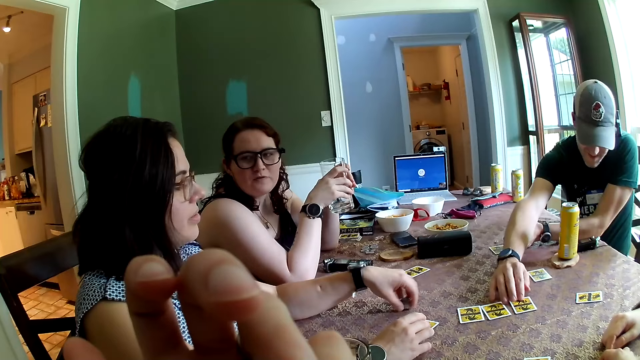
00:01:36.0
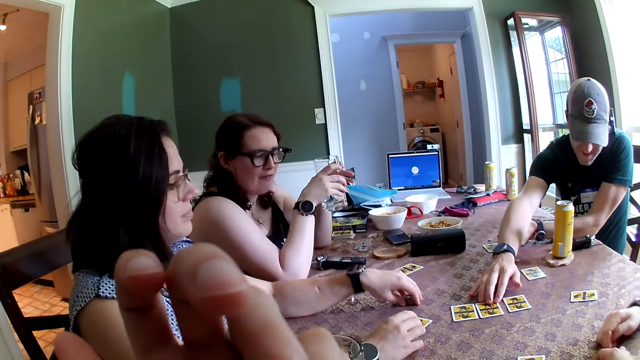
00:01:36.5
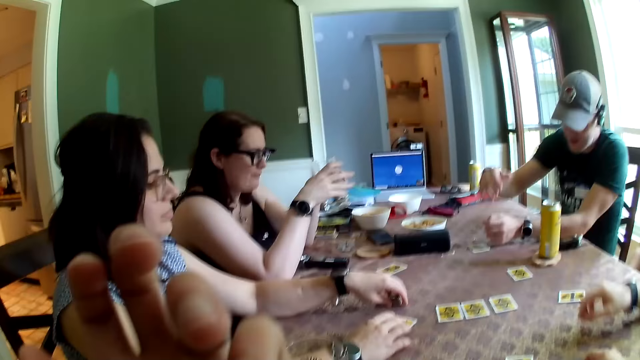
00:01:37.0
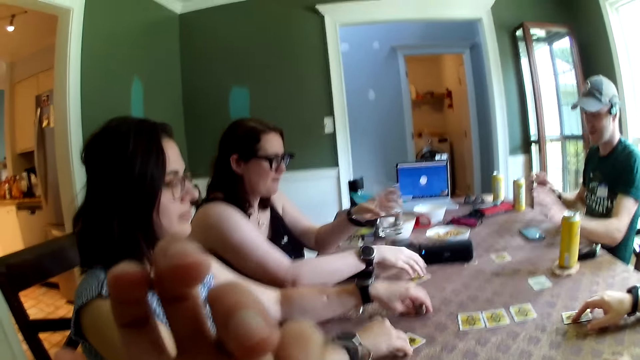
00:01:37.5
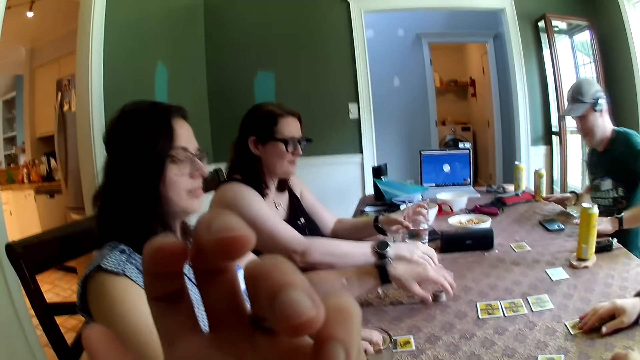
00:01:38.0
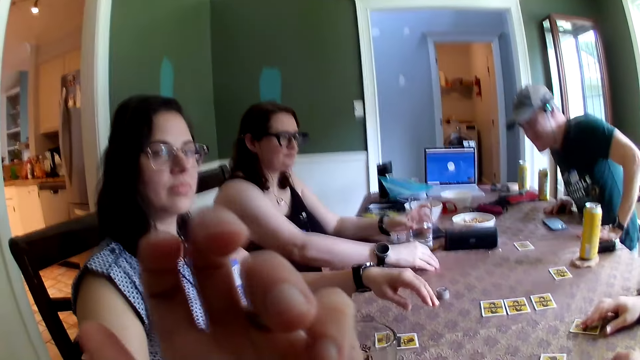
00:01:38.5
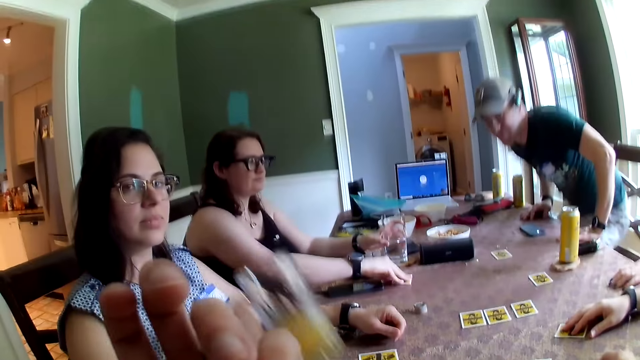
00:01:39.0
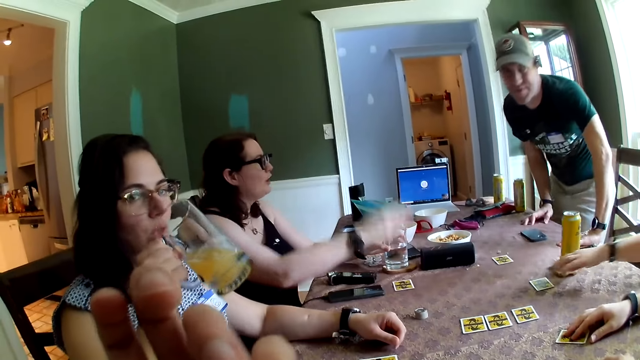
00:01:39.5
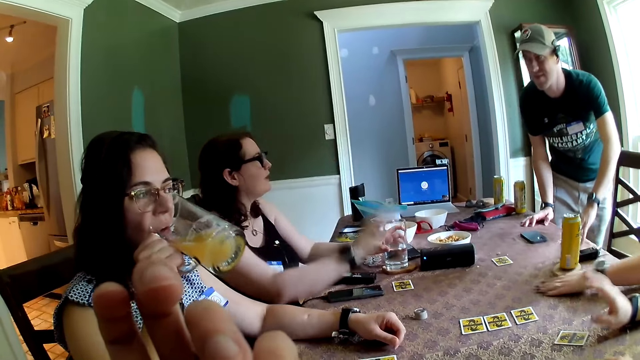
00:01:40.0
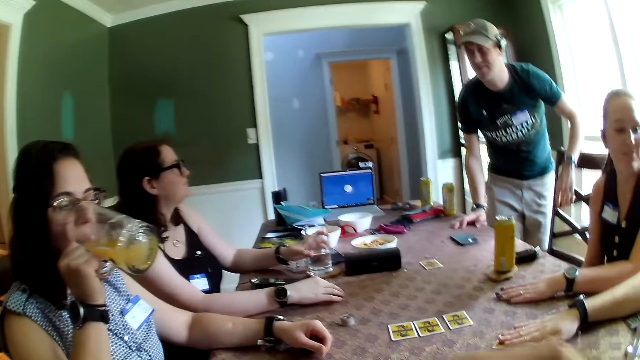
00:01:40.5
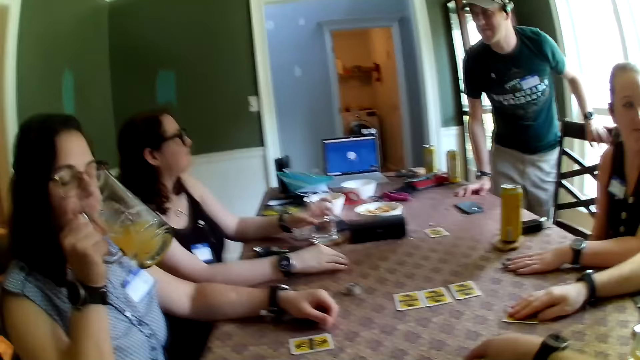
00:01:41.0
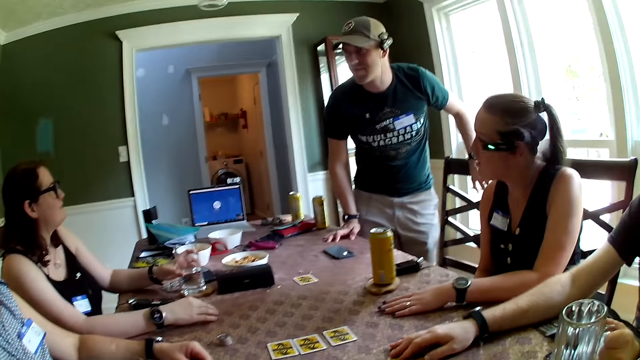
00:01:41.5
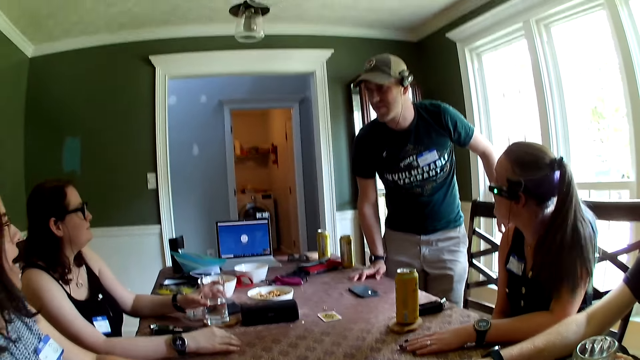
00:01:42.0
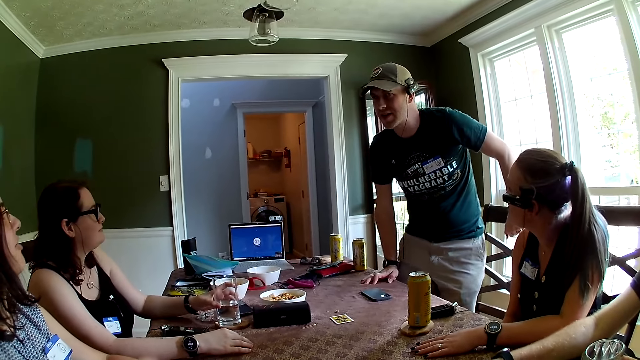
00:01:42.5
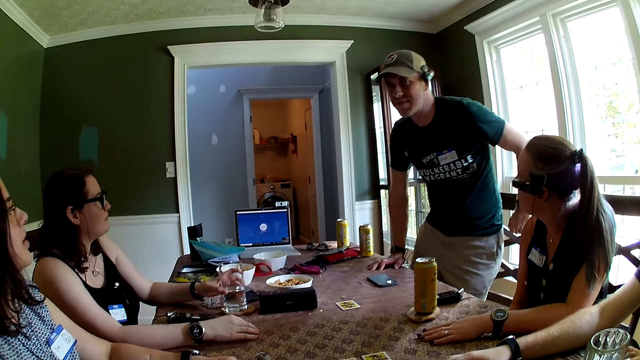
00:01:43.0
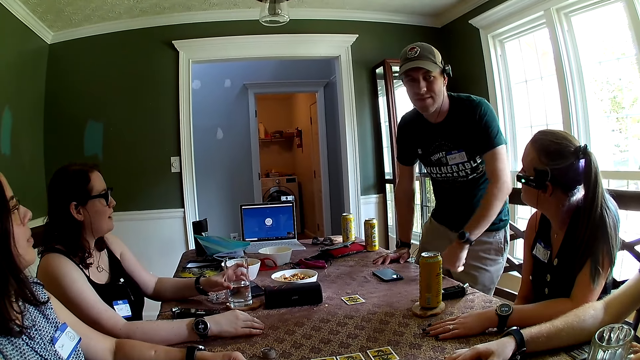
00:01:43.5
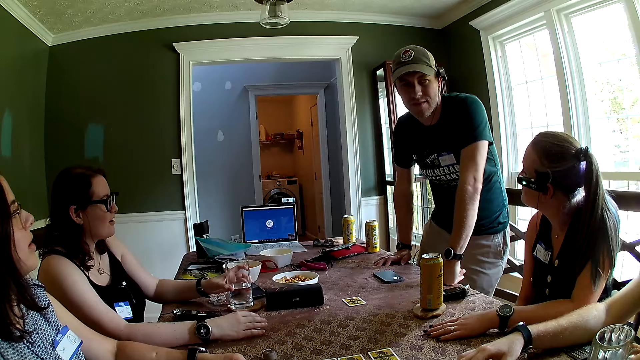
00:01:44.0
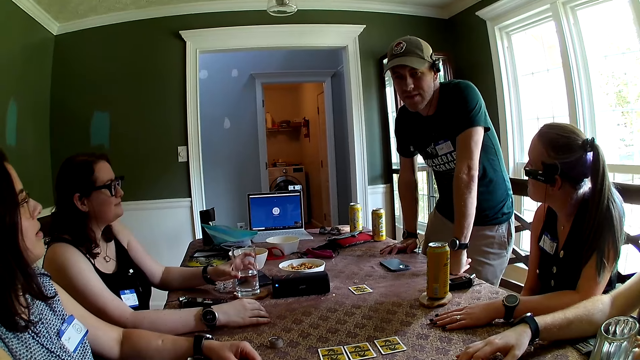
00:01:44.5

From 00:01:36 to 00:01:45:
A woman drops the game pieces on the table with her left hand, moves coins on the table, and moves a card on the table with her right hand. A man moves the card on the table with his right hand. Another woman touches a card on the table with her right hand. The second woman drops the cup on the drink coaster with her left hand. Another man stands. The first woman drinks from a cup or glass of juice on the table with her right hand and picks up the glass of juice on the table. The second woman converses with the second man. A third woman moves a card on the table with her left hand. The second woman places her right hand on the table. The first woman drops the cup on the table with her right hand and converses with the second man. The second man places his left hand on the table.

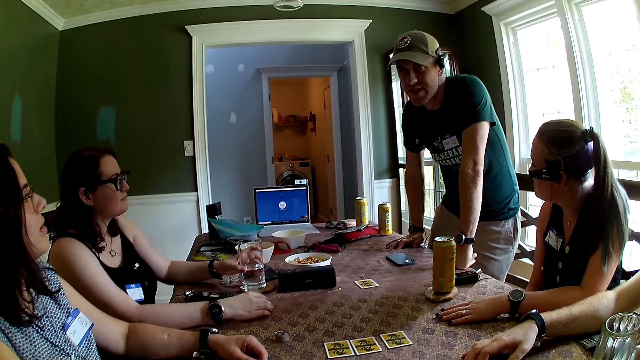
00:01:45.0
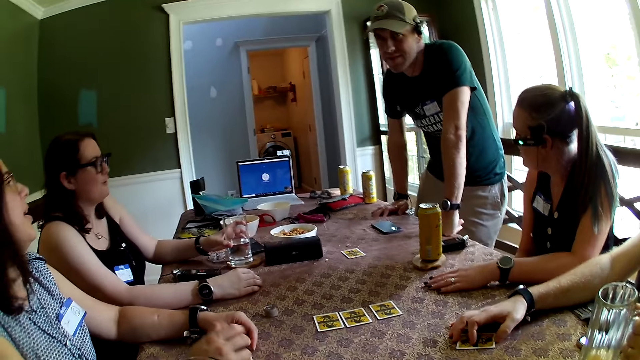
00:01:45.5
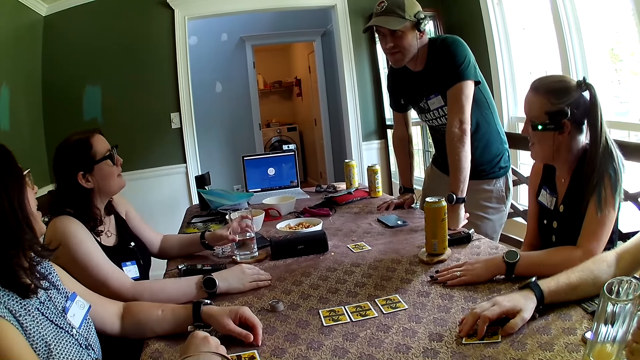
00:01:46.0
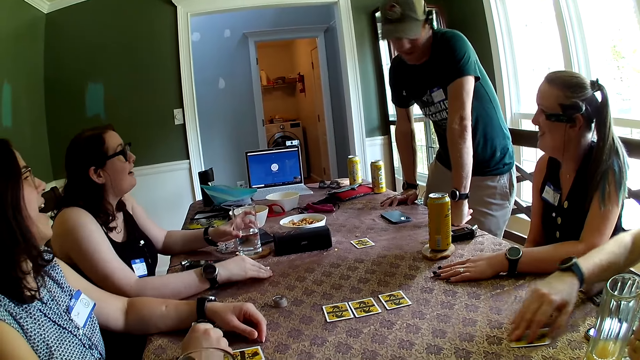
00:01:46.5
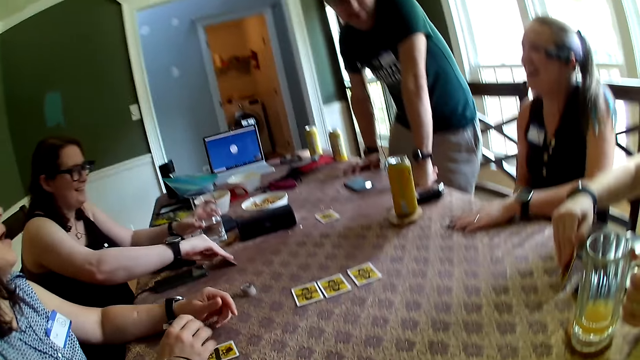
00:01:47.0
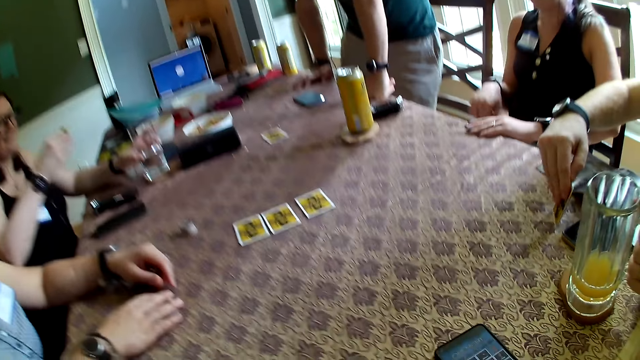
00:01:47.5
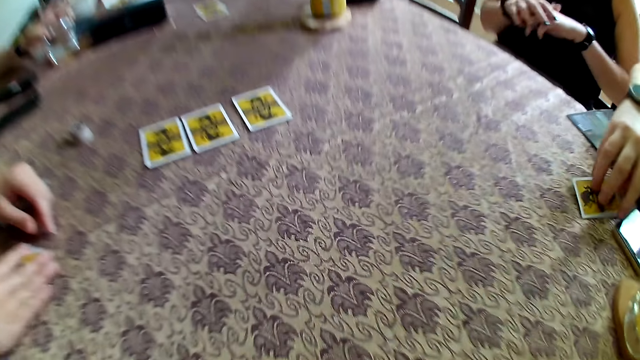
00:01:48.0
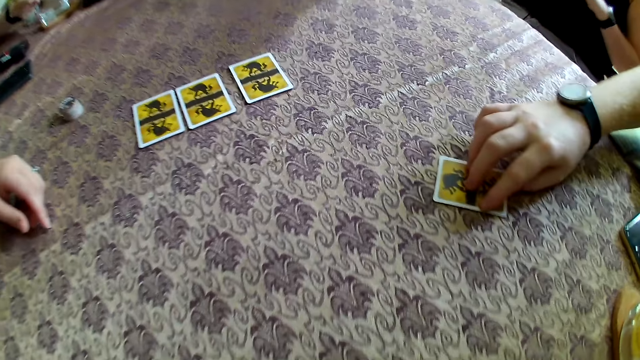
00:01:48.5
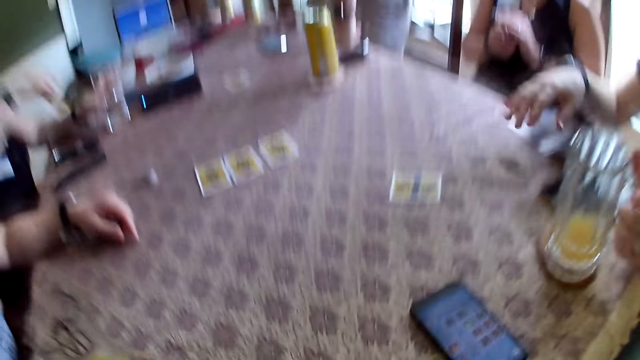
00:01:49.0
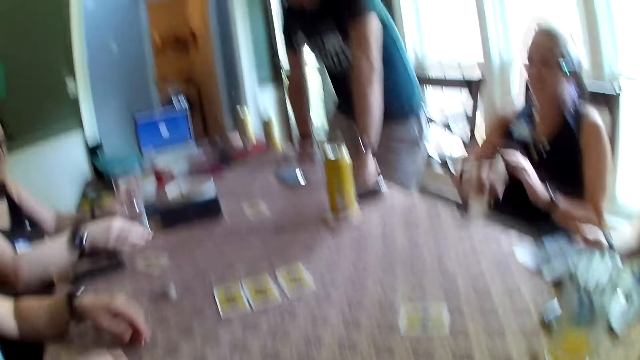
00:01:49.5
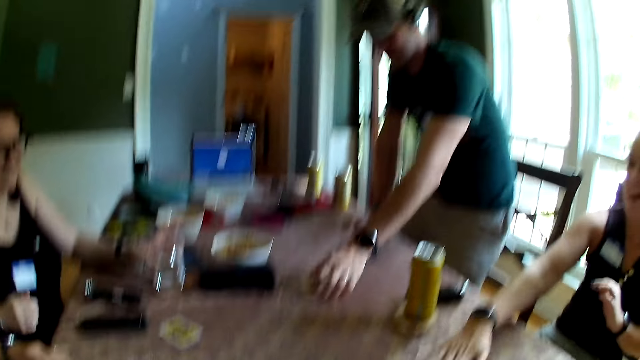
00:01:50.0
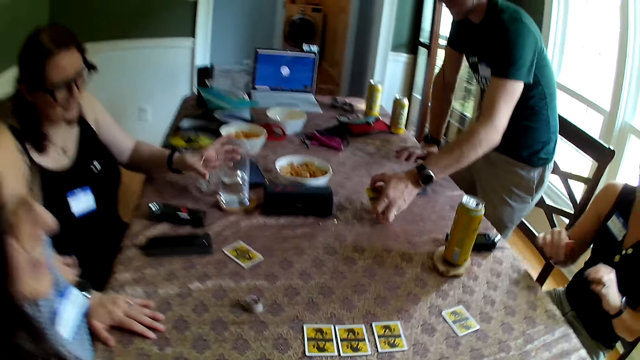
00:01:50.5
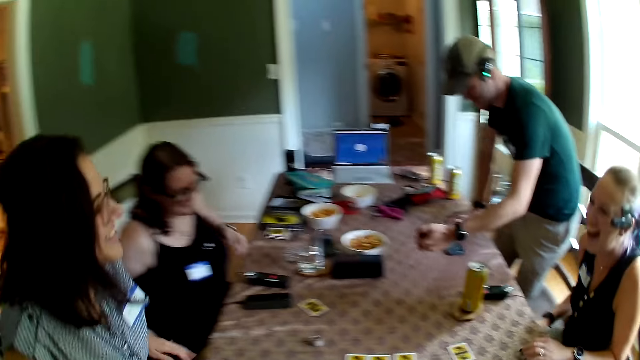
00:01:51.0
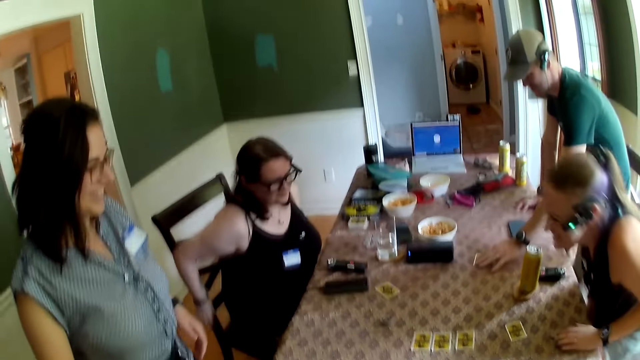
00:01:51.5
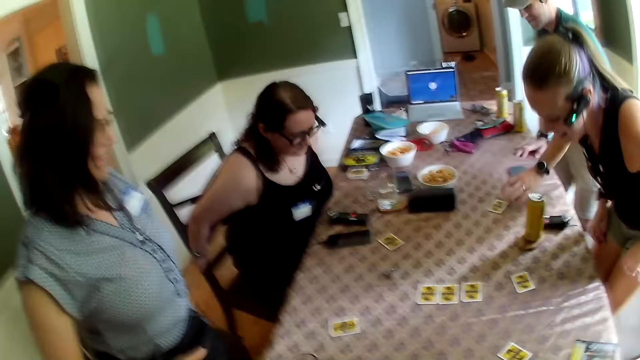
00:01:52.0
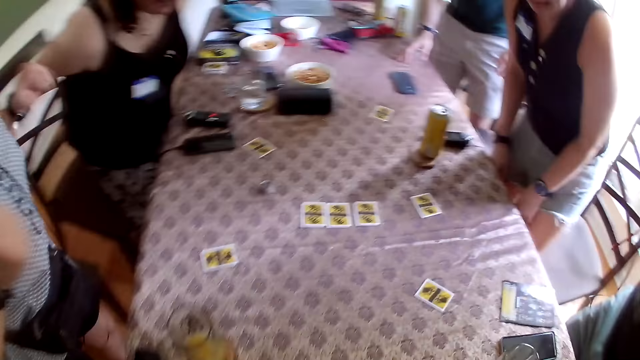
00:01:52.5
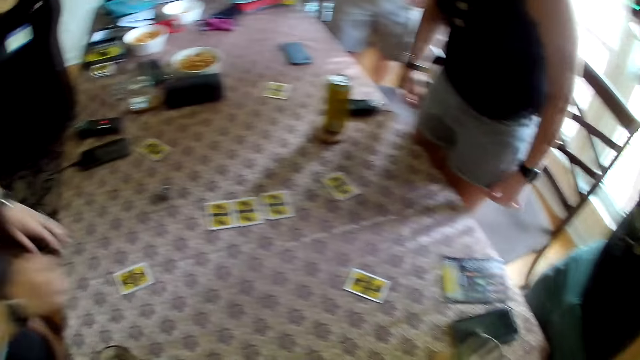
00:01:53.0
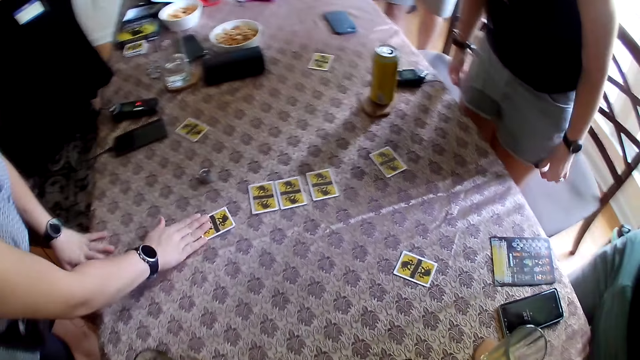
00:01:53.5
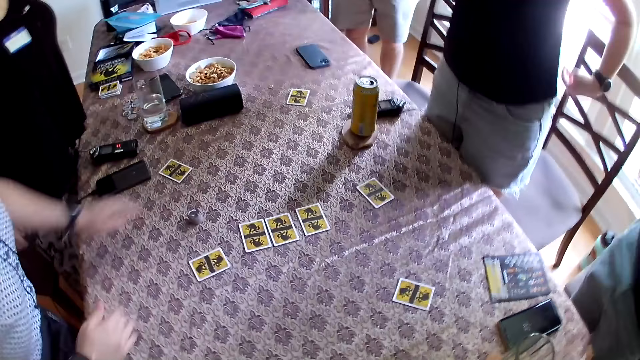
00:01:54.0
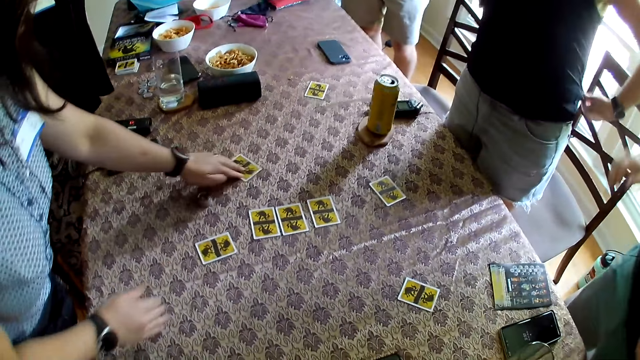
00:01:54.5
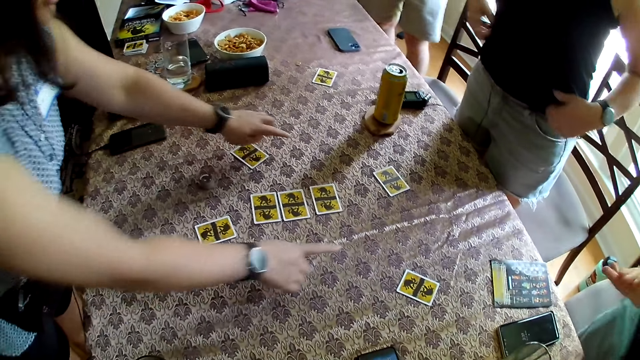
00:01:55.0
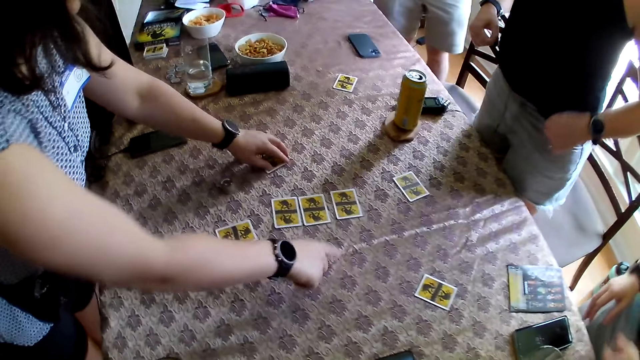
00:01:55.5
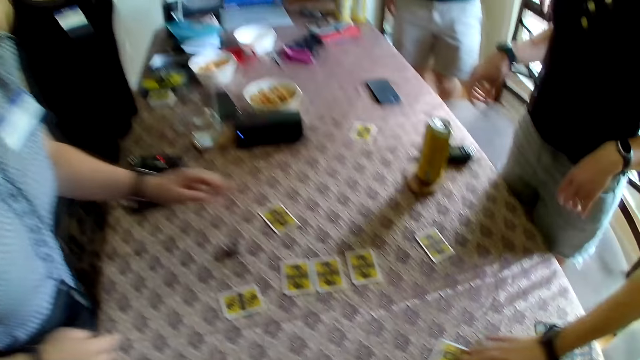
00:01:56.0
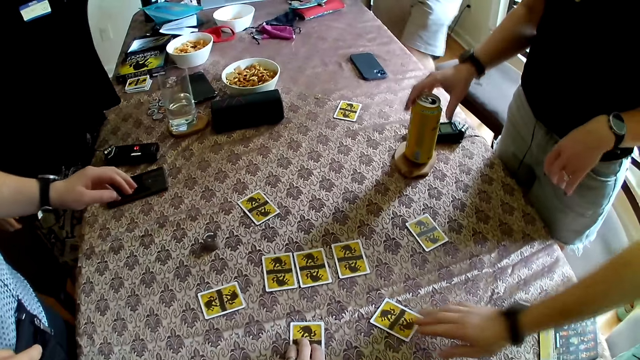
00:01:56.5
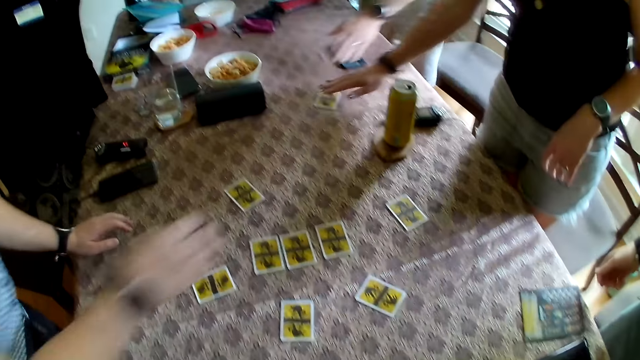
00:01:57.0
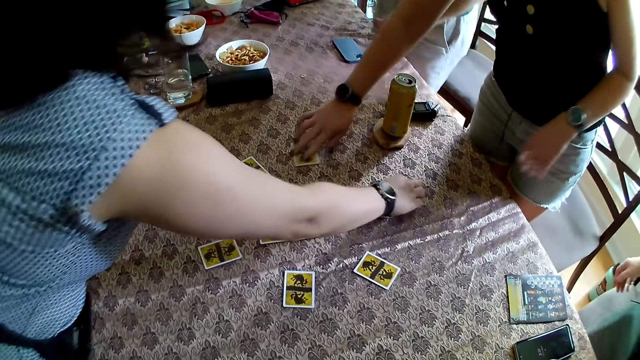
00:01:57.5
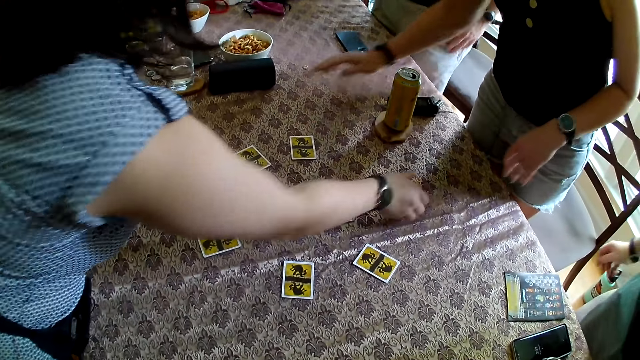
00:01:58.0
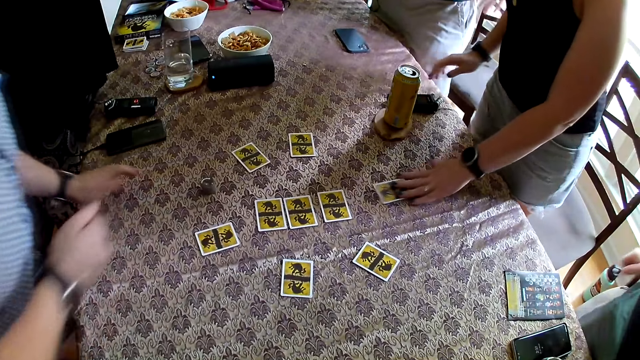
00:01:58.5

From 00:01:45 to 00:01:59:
A man converses with a woman. Another man moves the card on the table with his right hand. A person converses with the first man. Another woman picks up the card on the table with her right hand. A third woman picks up a card on the table. The first woman moves the card on the table with her right hand. The second woman drops the card on the table with her right hand. The second man picks up a game manual on the table with his right hand. The third woman drops the card on the table with her right hand. The first woman places her left hand on the table. The first man picks up the card on the table with his left hand. The first woman stands. The camera wearer converses with the group of people at the table. The third woman places her left hand on the table and stands. The second woman stands. The third woman adjusts her shorts with her hands. The first woman moves the card on the table with her right hand and moves the card on the table with her left hand. The third woman straightens a shirt. The second man moves the card on the table with his right hand. The camera wearer moves the card on the table with his right hand. The second woman drags a card on the table. The third woman moves the card on the table with her right hand. The first woman adjusts the card on the table with her right hand. The third woman moves the card on the table with her left hand.
